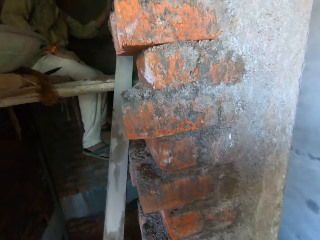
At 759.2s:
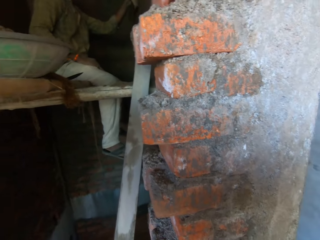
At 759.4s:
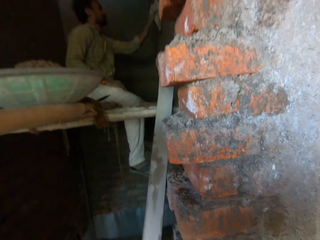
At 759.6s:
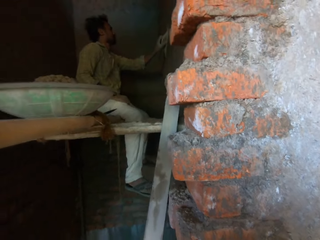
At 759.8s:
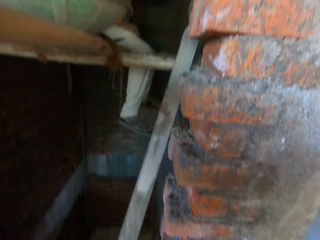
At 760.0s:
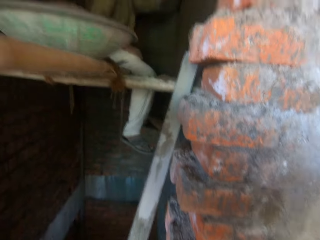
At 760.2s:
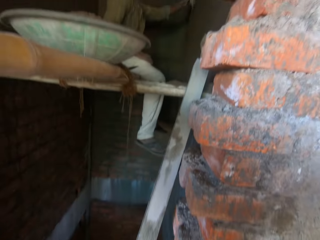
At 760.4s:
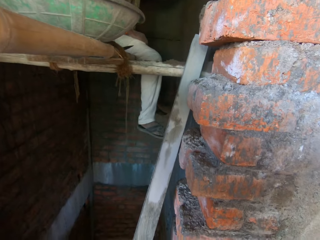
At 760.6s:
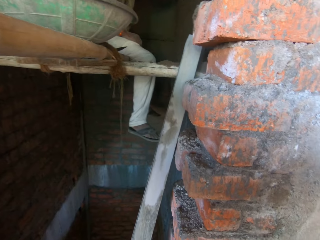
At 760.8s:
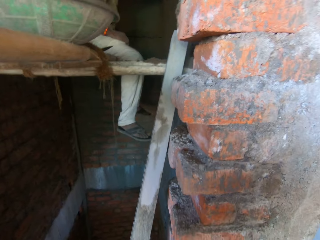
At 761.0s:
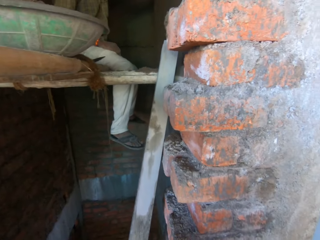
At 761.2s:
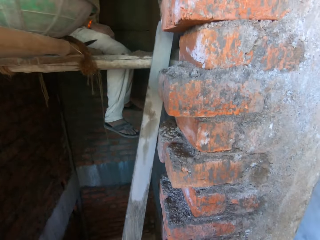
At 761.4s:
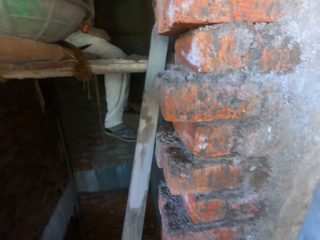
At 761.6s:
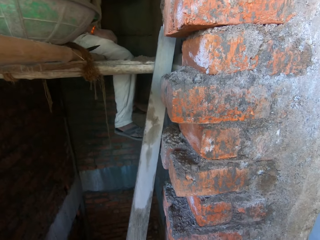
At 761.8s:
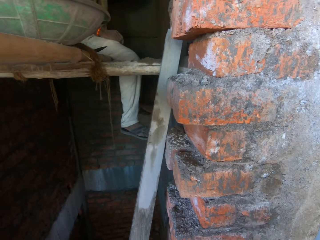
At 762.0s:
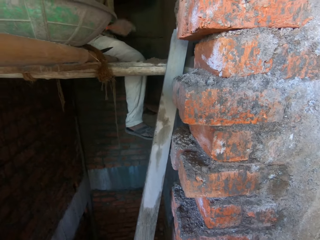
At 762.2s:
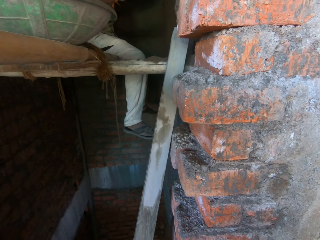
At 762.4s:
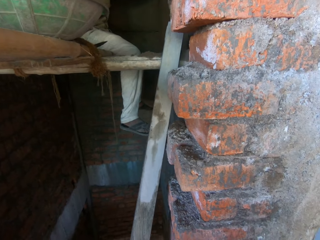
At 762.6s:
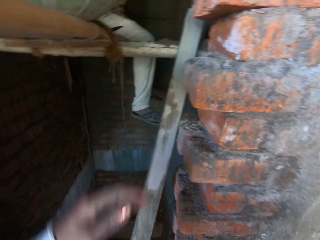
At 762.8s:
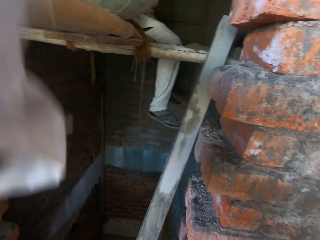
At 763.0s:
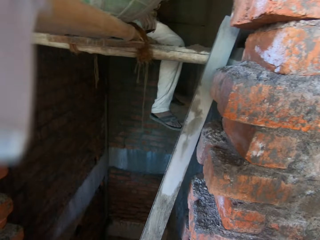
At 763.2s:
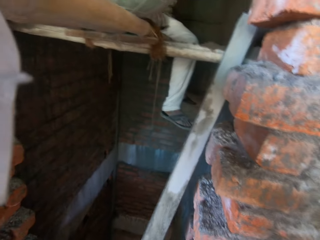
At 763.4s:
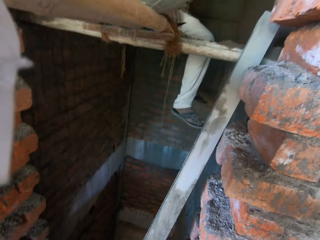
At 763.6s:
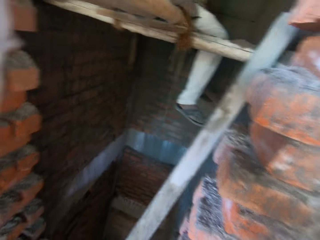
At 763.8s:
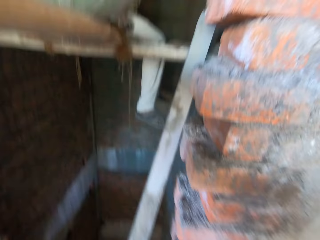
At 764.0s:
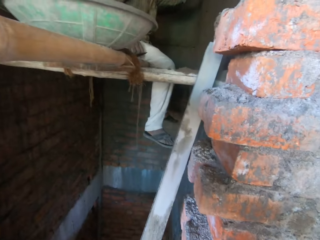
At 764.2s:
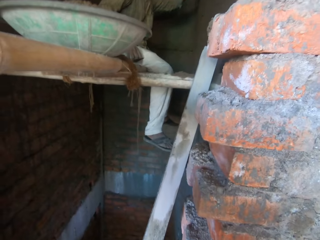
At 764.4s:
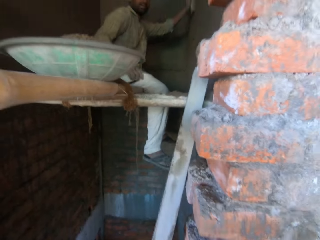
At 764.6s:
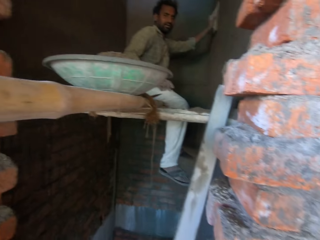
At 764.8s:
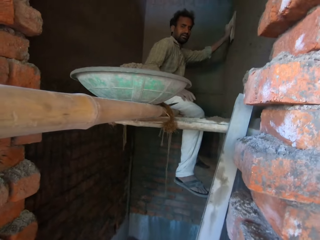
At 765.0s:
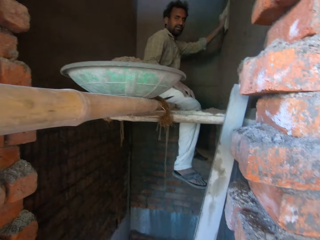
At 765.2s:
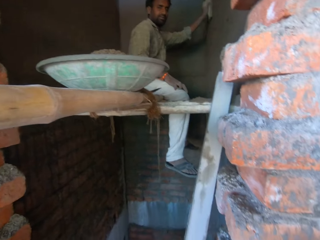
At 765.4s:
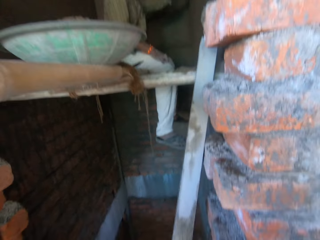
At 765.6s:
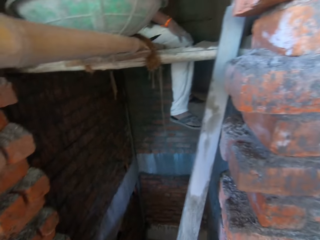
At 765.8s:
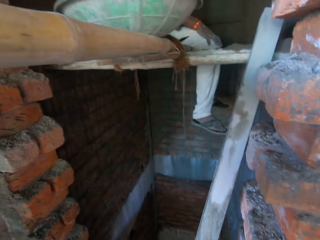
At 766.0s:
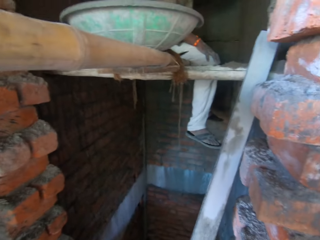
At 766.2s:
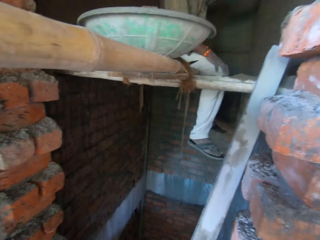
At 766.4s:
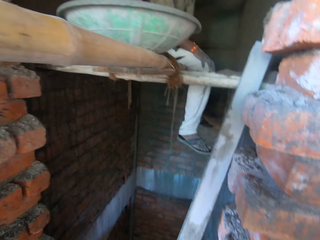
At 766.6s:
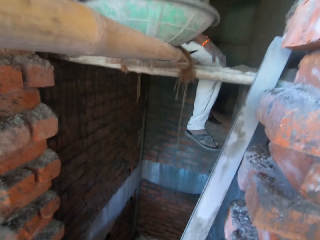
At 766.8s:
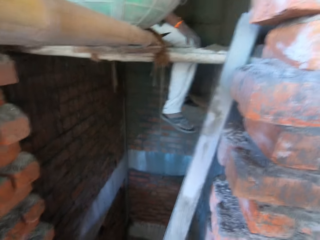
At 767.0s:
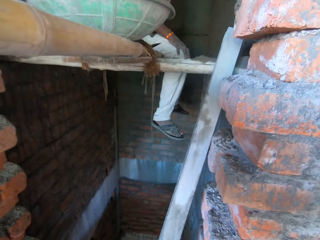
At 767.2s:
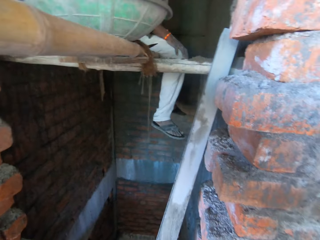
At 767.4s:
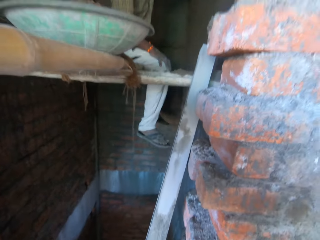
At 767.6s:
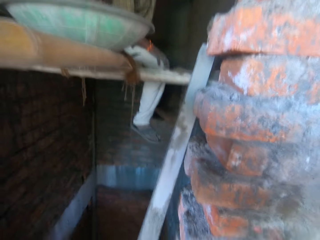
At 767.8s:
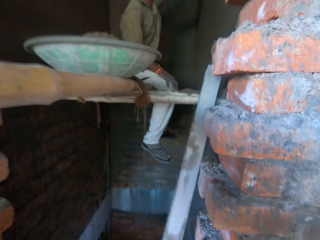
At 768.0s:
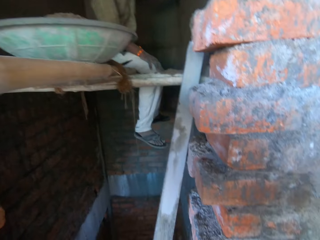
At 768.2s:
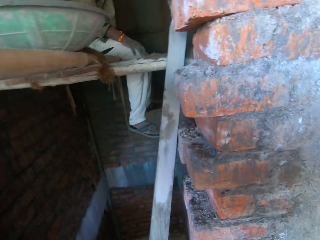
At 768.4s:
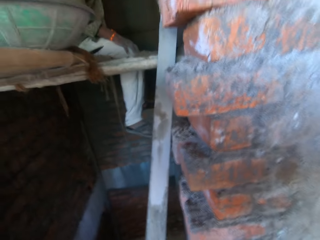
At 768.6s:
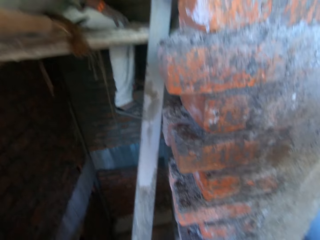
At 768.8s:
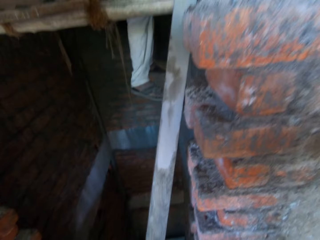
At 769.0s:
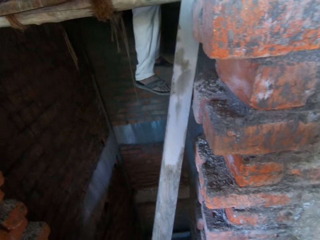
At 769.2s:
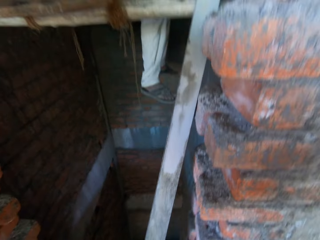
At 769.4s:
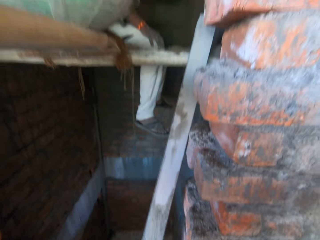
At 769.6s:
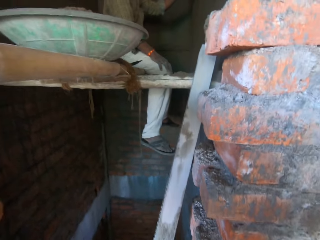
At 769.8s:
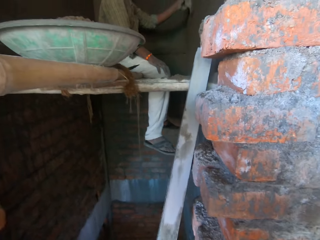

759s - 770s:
The camera wearer interacts with a man. They interact with the man.

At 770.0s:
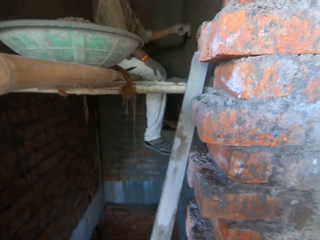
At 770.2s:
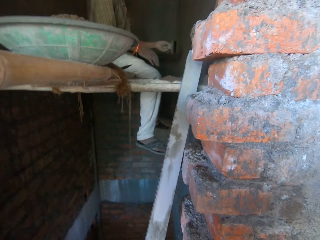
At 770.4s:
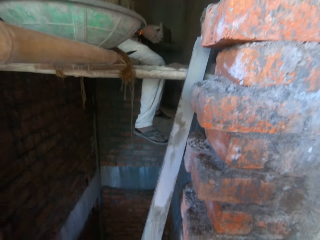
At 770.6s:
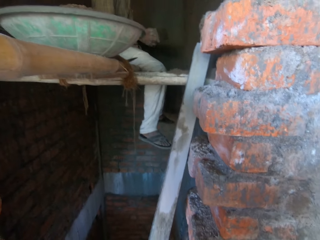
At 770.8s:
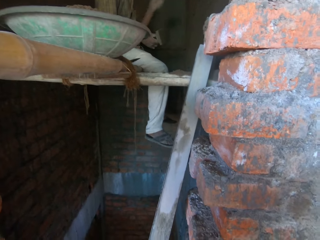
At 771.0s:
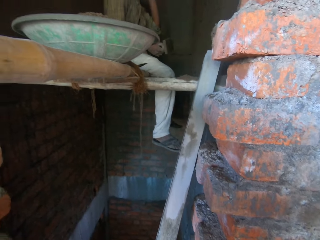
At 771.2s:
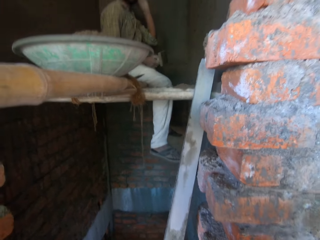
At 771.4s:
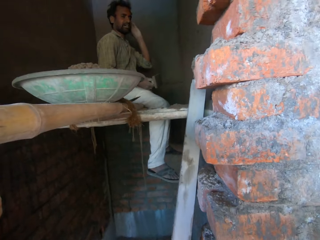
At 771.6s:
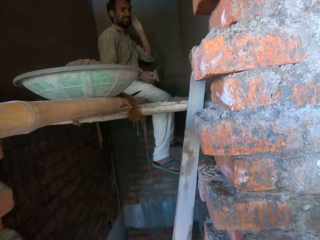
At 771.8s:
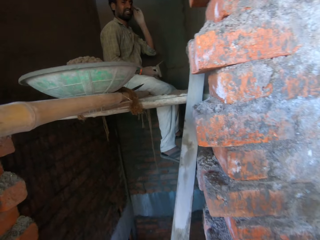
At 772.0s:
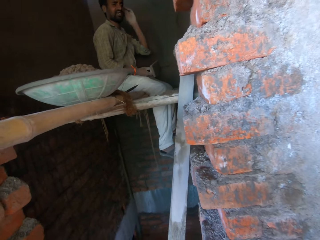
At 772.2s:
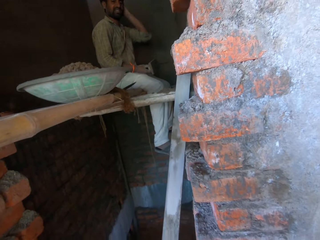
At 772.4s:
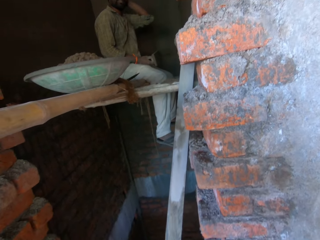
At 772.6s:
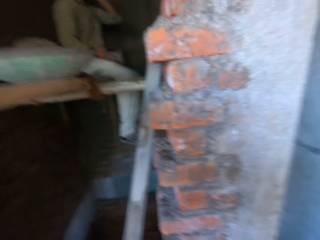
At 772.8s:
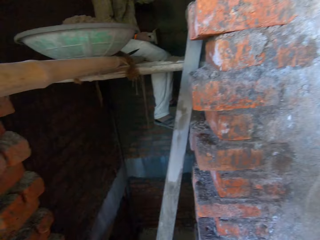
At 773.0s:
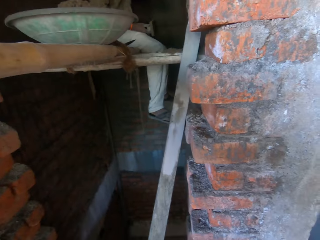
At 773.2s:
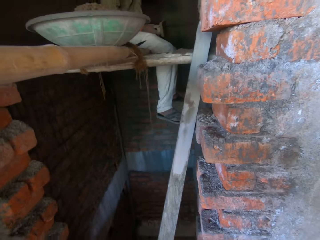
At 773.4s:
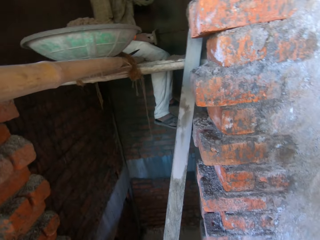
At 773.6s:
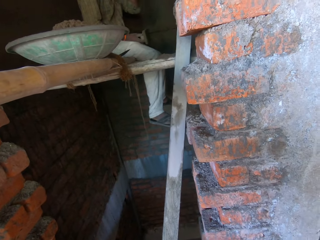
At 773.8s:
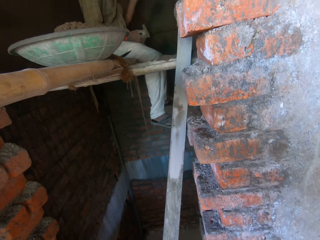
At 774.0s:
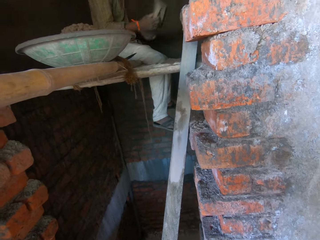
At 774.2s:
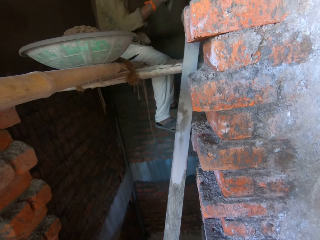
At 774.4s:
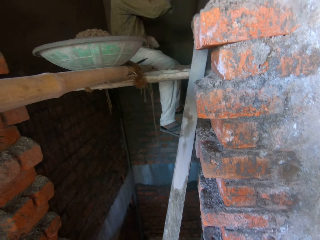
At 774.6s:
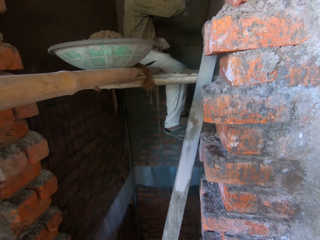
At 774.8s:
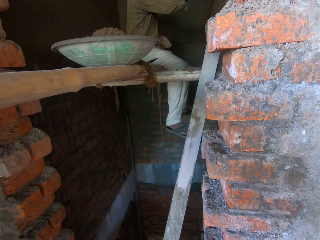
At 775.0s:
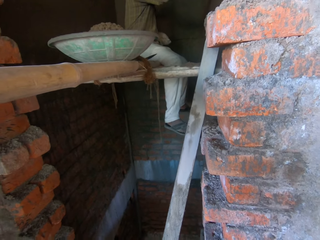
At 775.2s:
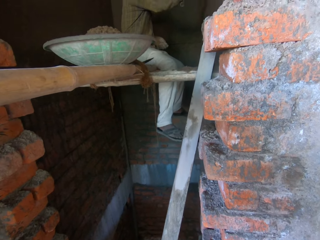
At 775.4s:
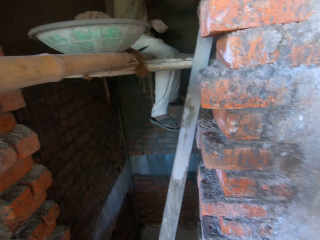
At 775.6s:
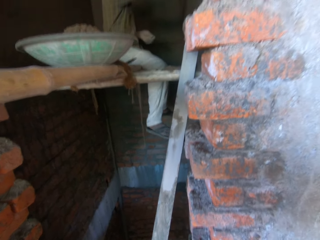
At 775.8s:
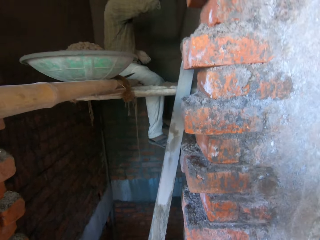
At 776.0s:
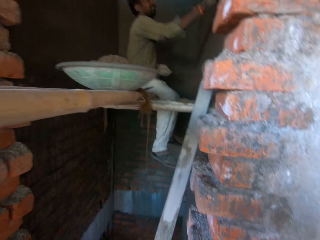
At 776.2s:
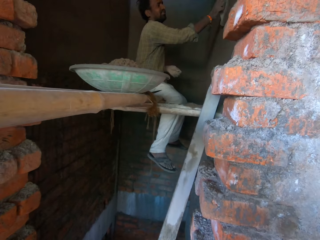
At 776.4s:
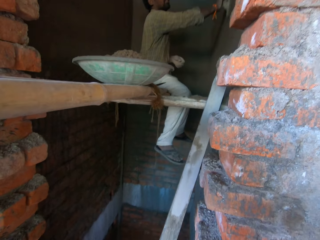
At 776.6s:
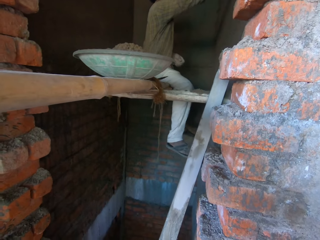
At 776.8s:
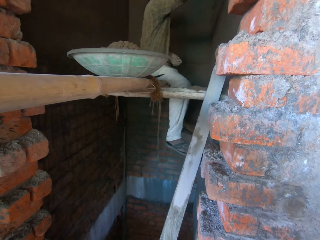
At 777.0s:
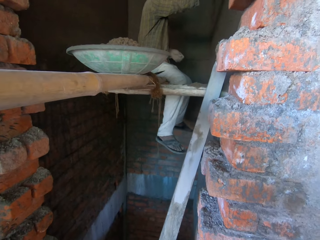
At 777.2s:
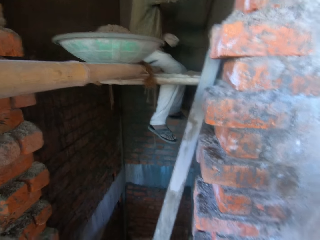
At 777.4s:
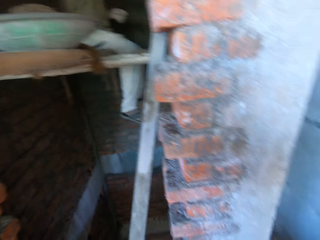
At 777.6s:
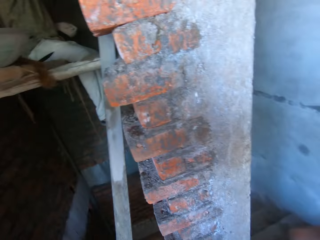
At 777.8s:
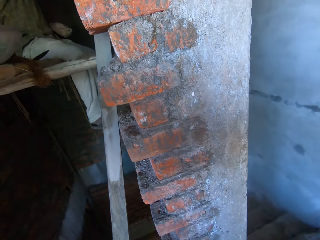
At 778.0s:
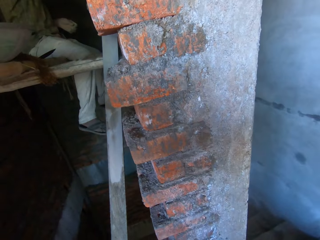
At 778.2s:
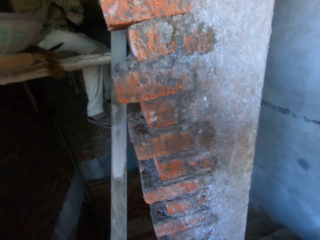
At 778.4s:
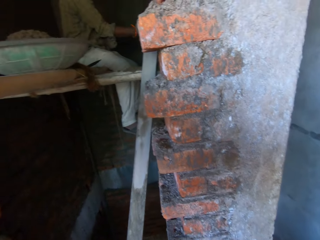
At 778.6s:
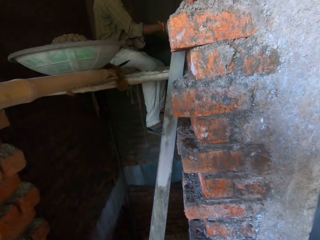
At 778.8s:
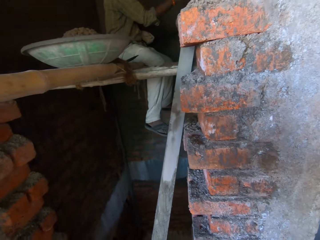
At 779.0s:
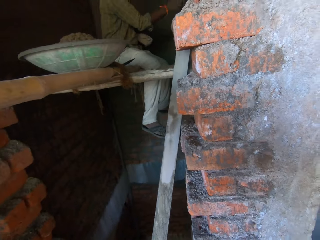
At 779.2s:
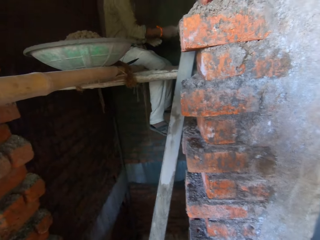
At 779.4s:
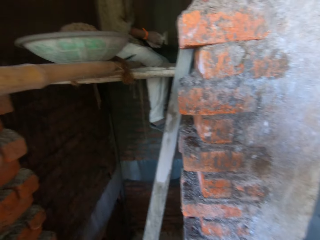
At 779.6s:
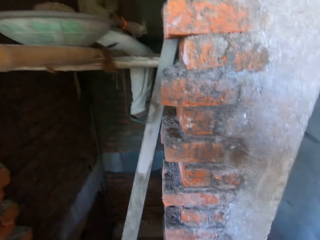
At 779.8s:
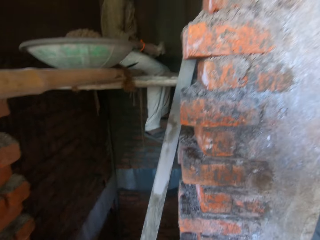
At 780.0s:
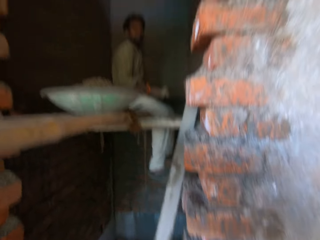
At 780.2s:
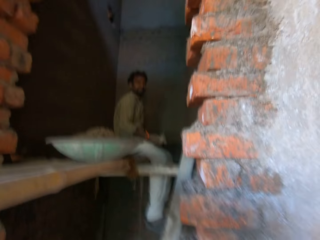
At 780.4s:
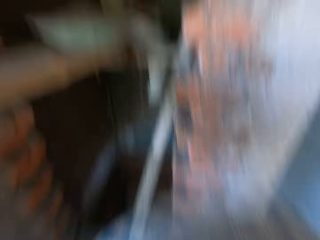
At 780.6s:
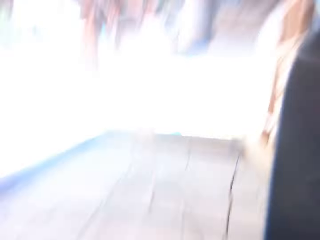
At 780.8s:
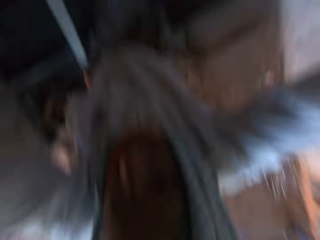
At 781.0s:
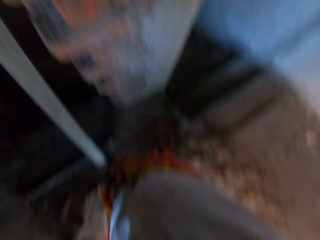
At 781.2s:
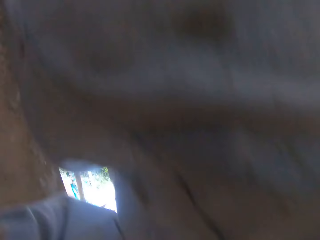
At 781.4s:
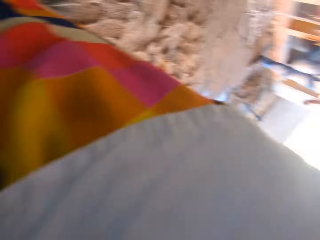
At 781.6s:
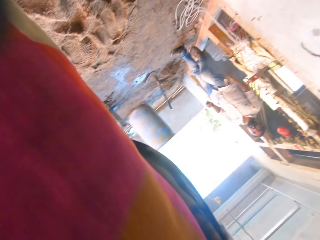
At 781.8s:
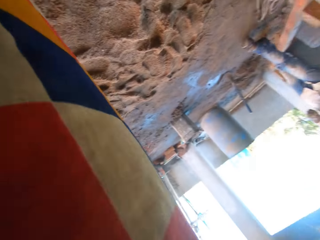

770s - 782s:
The man smoothens the wall with the wooden float in his left hand.
